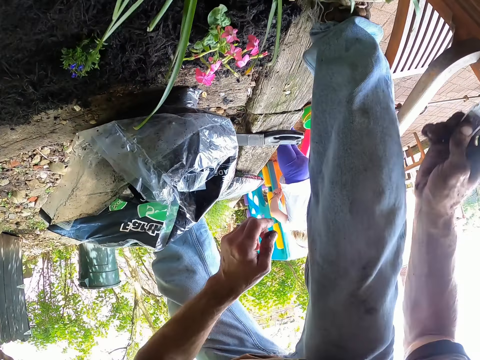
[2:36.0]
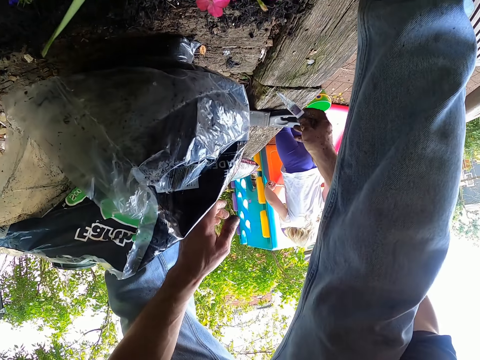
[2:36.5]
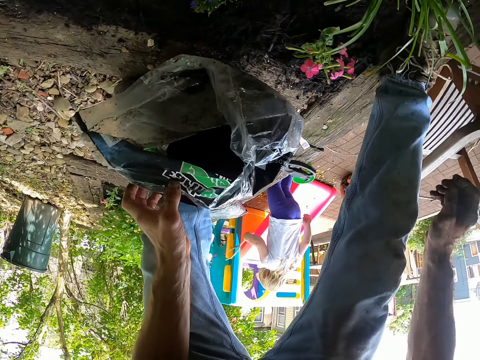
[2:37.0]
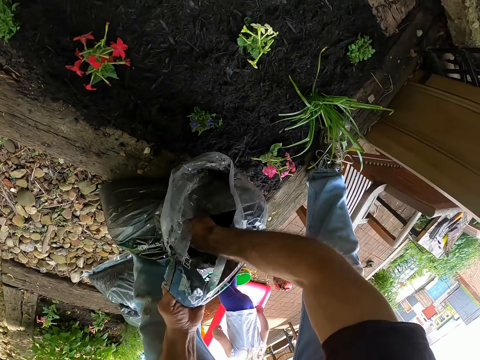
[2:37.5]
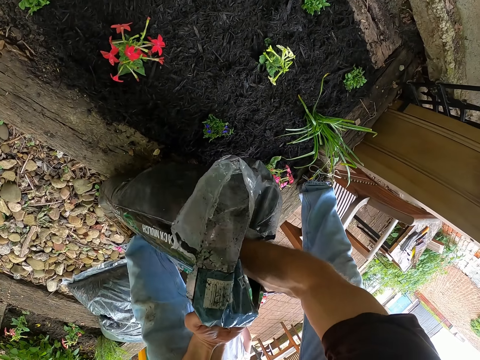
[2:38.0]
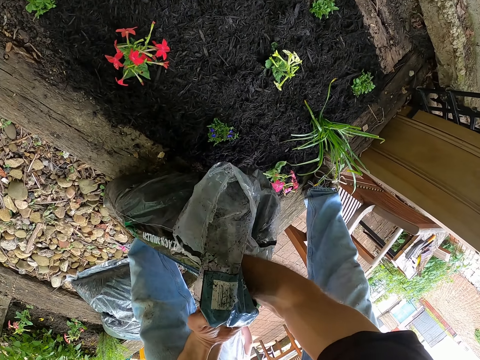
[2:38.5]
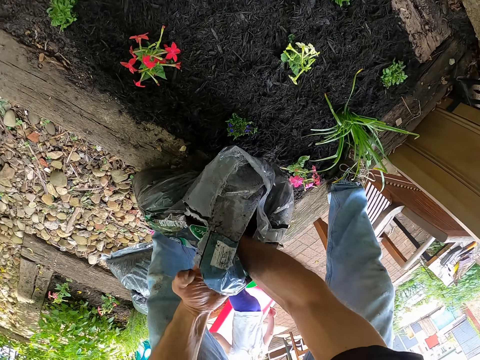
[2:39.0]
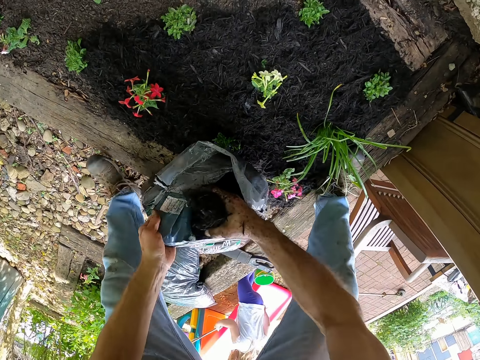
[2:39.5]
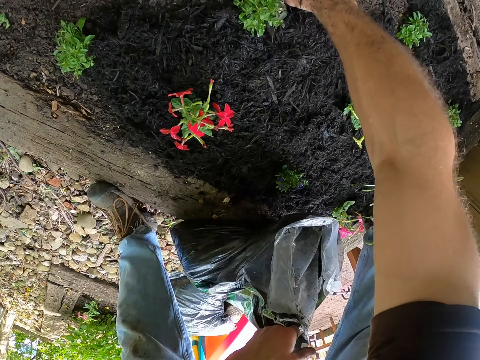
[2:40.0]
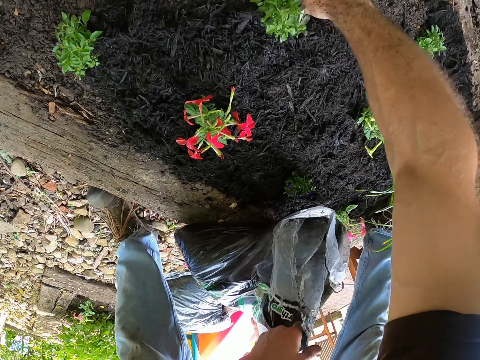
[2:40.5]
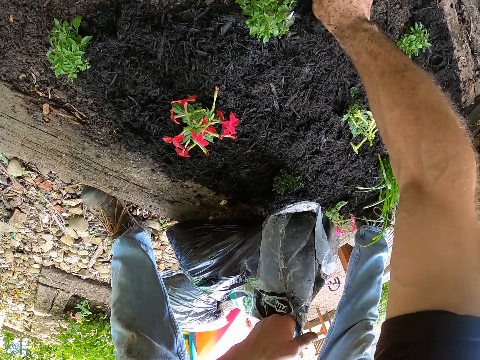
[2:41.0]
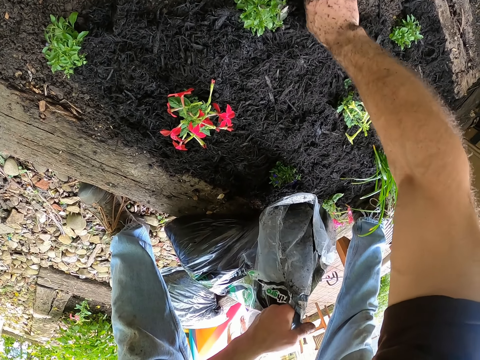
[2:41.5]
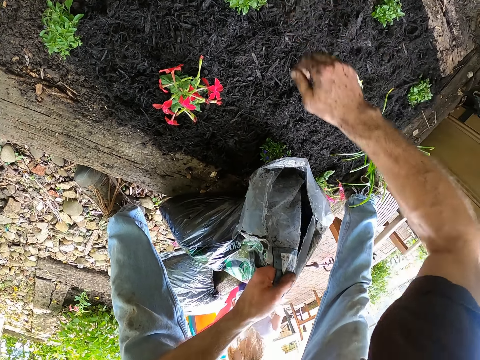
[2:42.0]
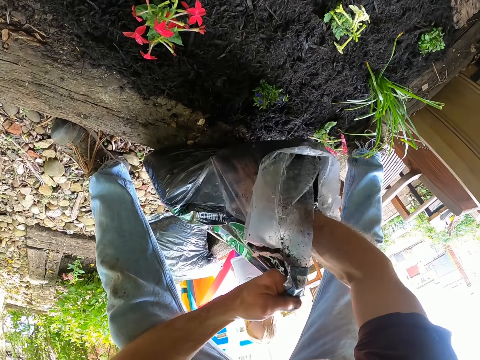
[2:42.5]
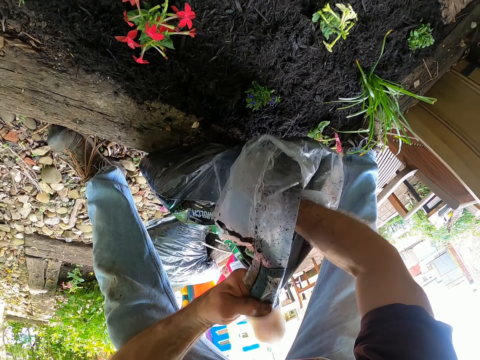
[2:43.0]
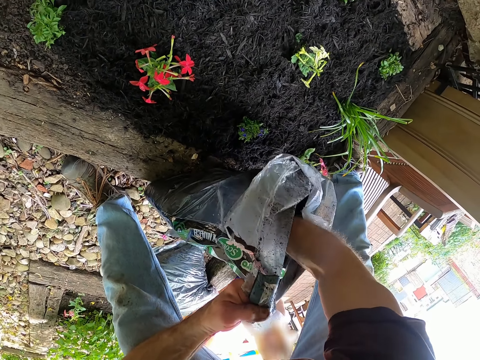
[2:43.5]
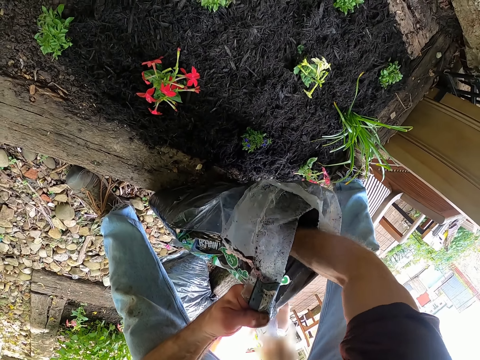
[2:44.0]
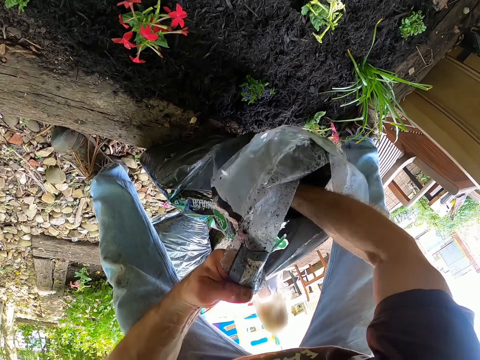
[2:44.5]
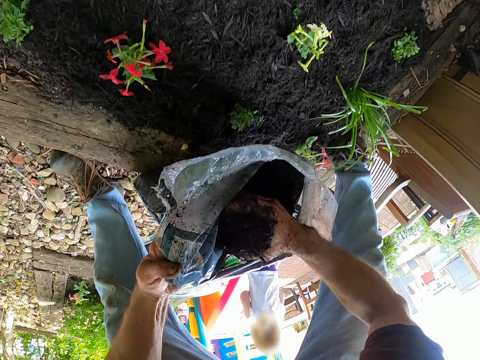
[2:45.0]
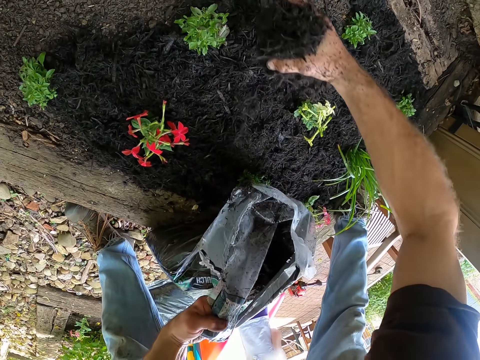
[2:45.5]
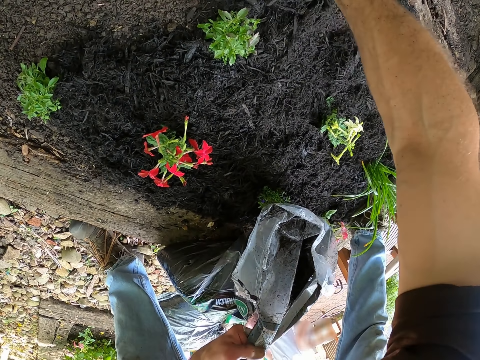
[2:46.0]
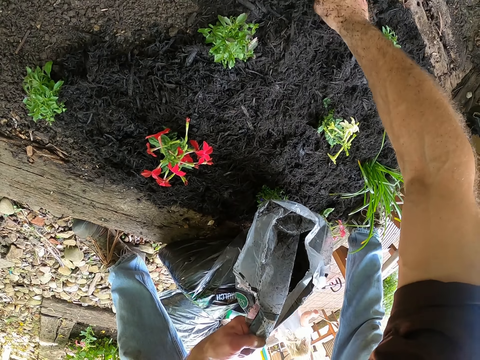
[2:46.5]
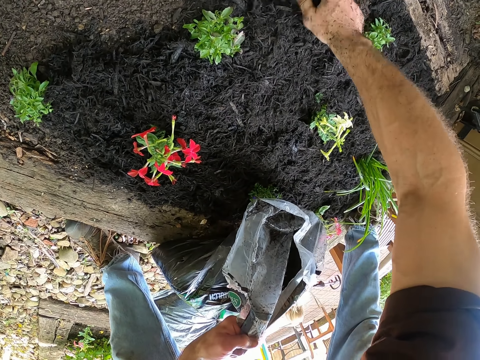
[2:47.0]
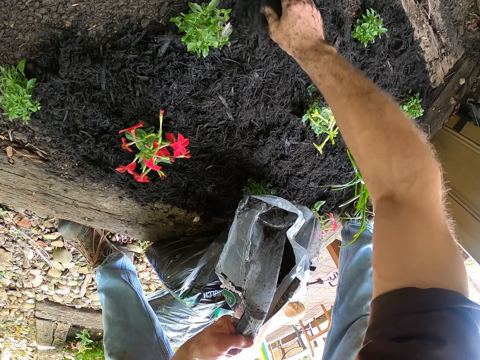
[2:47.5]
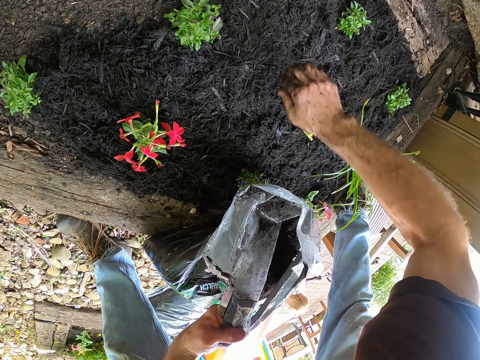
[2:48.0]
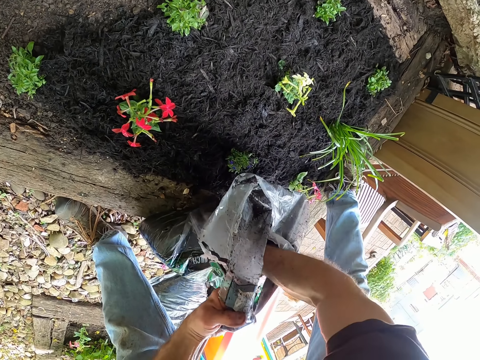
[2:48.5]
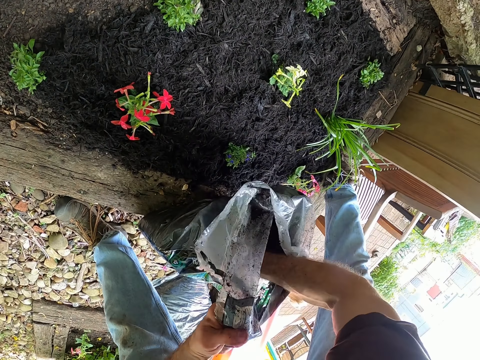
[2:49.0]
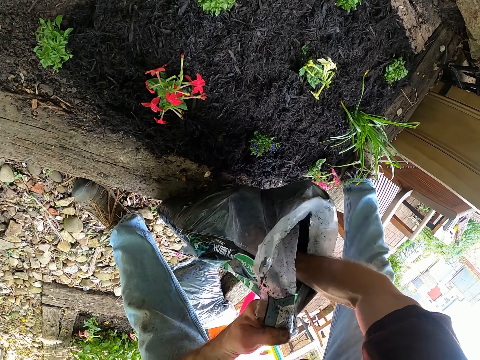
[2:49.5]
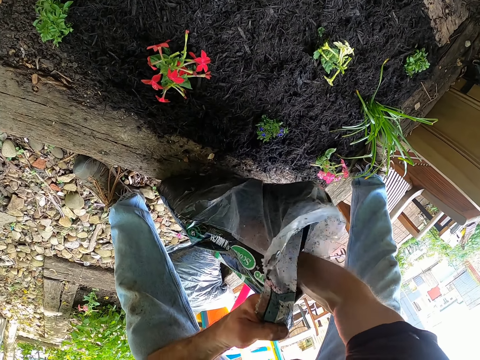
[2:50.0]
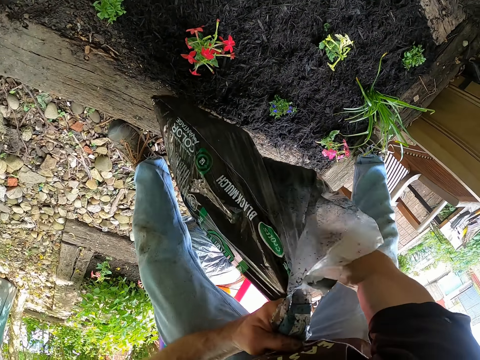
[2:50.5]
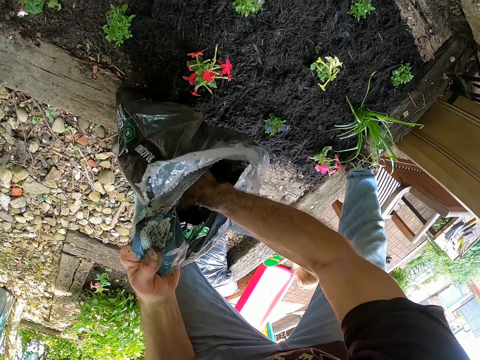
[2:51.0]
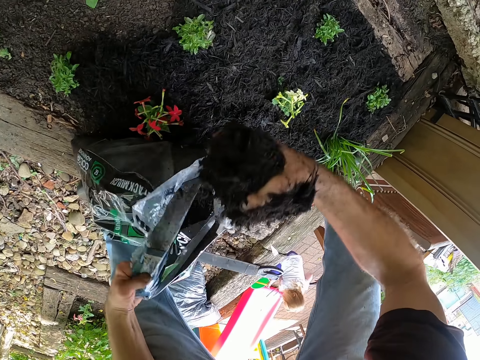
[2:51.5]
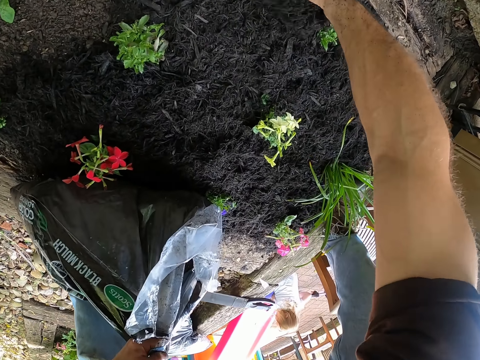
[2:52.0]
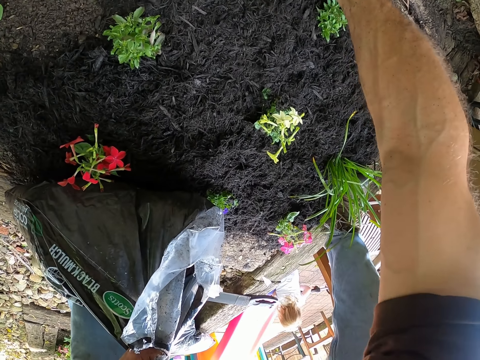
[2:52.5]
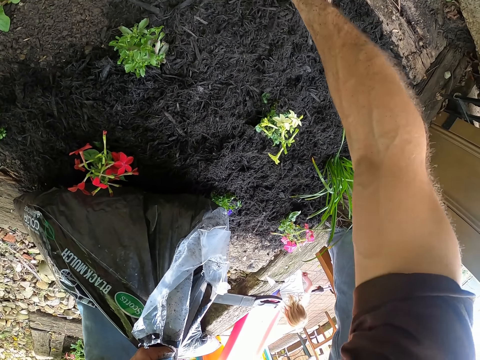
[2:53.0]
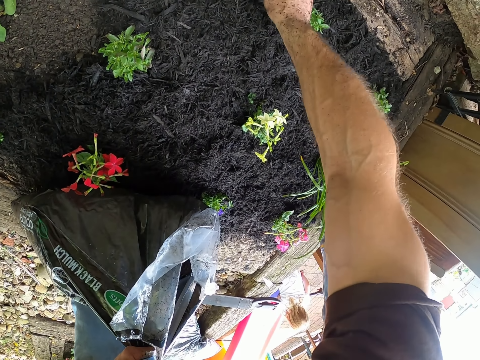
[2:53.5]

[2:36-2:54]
The camera wearer holds the bag of mulch with his left hand. He packs black mulch from the bag with his right hand. He mulches the plants on the soil bed with his right hand. He packs black mulch from the bag with his right hand. He mulches the plants on the soil bed with his right hand. He packs black mulch from the bag with his right hand. He changes the position of the bag. He mulches the plants on the soil bed with his right hand.

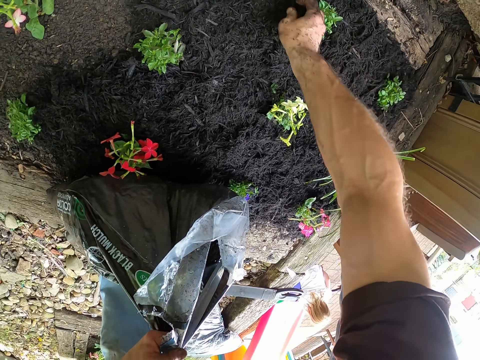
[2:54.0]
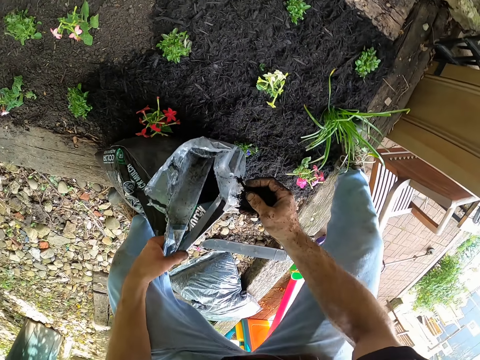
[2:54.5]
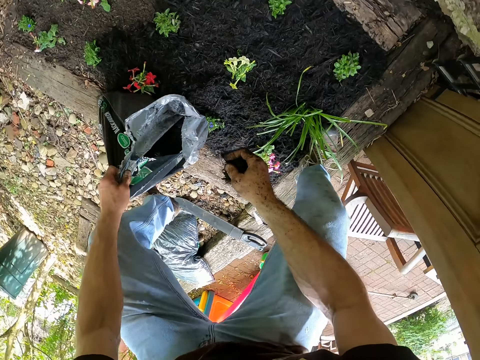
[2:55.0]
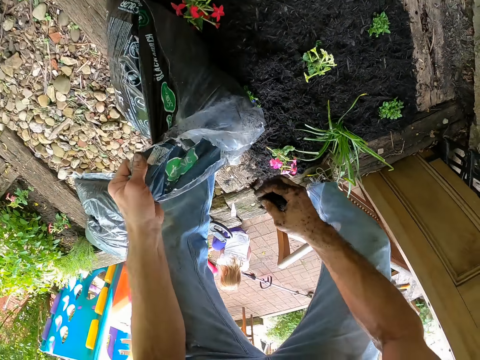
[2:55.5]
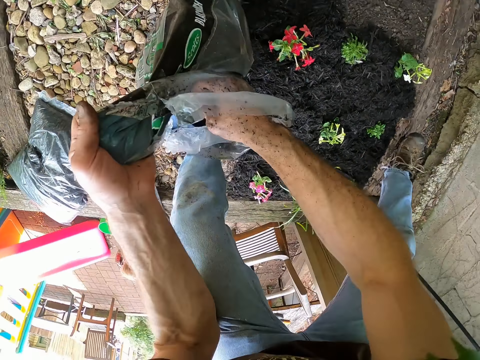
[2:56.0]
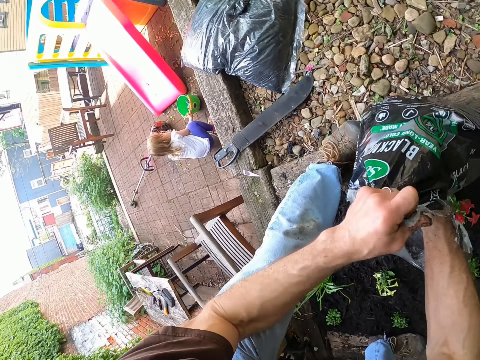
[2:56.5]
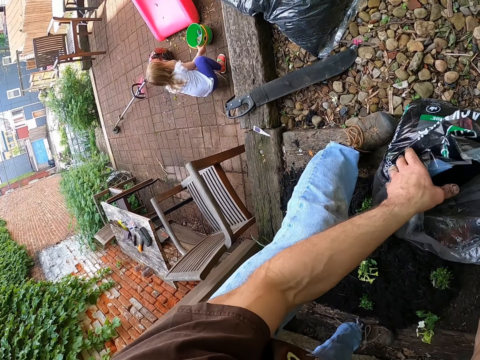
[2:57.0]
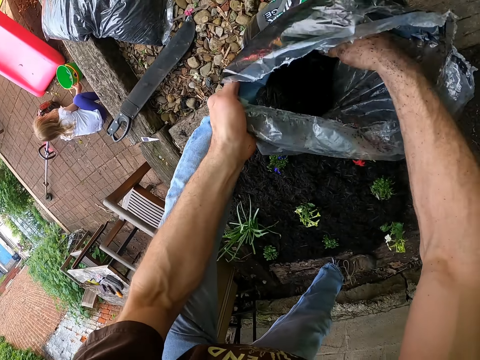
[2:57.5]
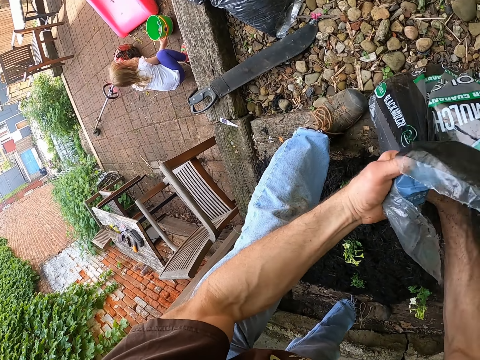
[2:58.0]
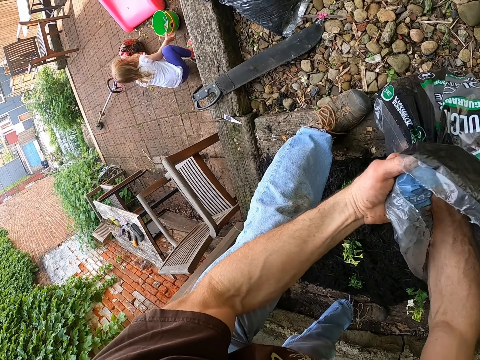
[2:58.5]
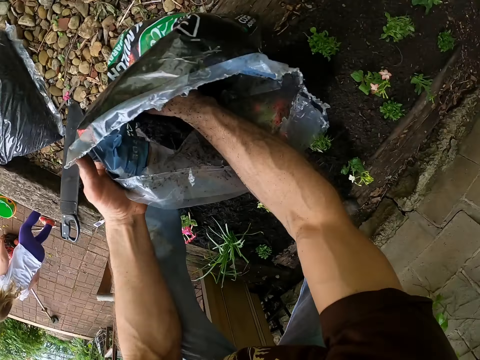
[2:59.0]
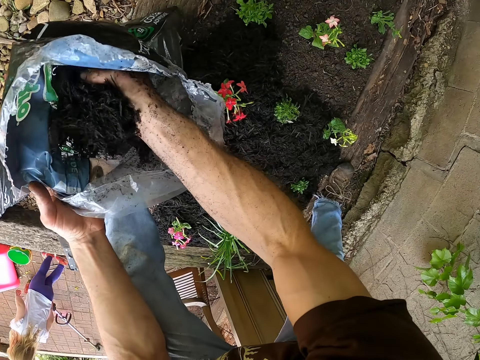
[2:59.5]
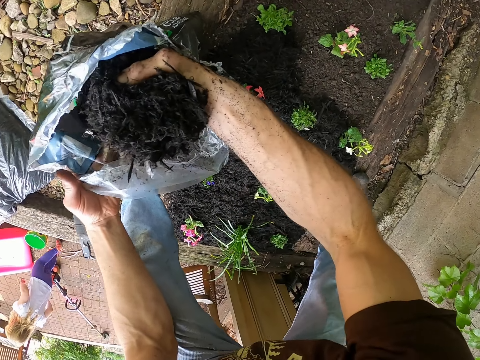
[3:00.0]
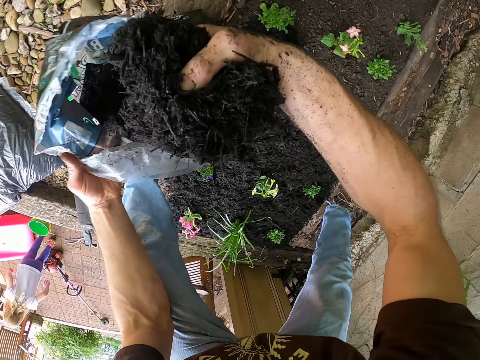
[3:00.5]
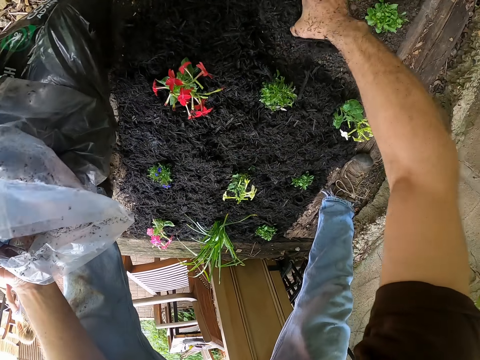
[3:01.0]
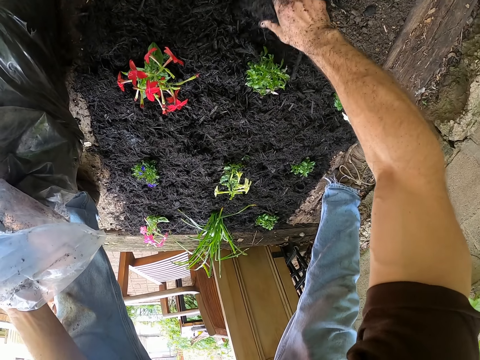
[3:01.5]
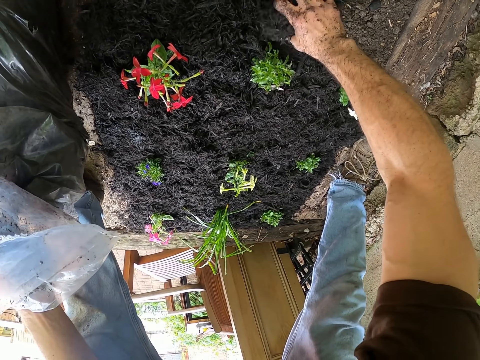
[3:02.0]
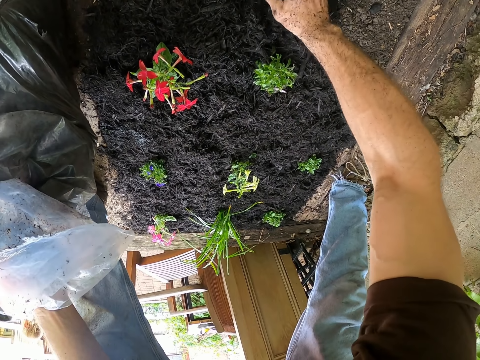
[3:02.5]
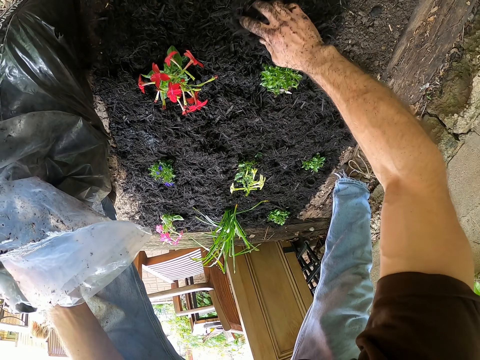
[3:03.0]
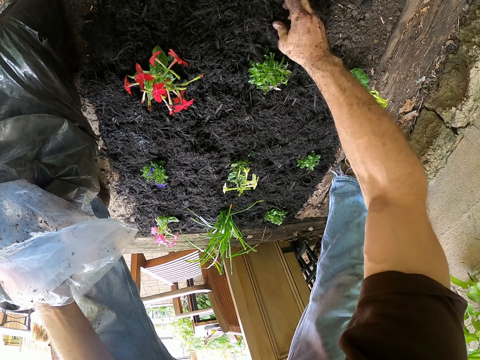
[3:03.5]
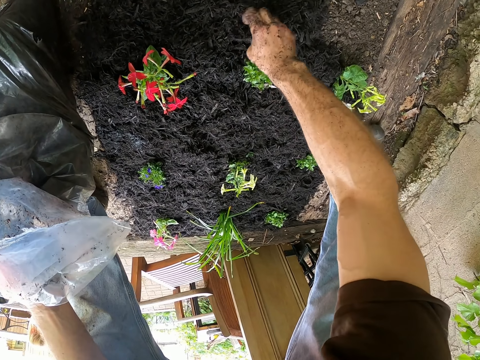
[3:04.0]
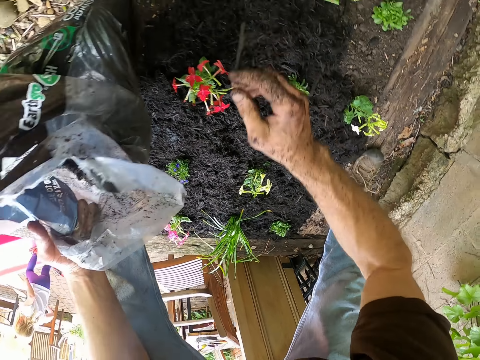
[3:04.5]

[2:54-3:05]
A person plays with toys. The camera wearer packs black mulch from the bag with his right hand. He mulches the plants on the soil bed with his right hand.
